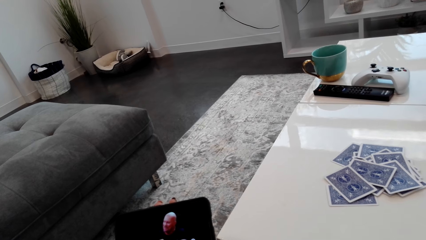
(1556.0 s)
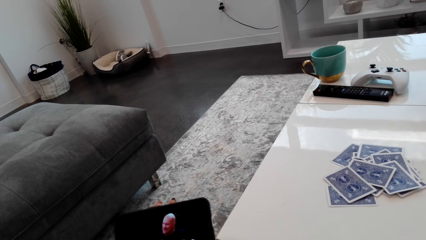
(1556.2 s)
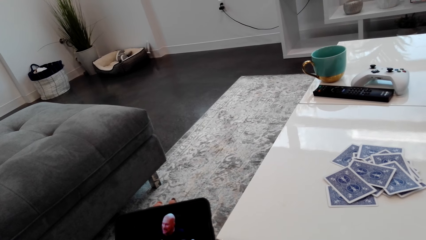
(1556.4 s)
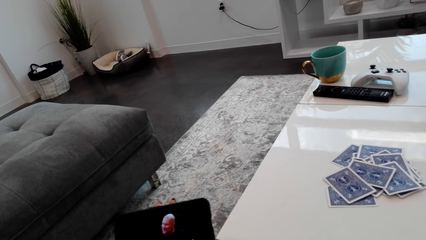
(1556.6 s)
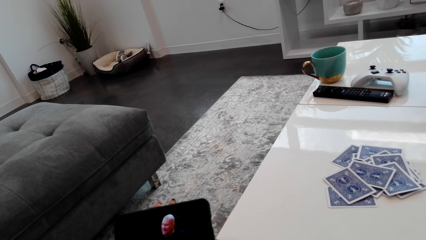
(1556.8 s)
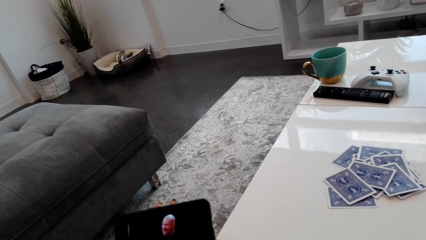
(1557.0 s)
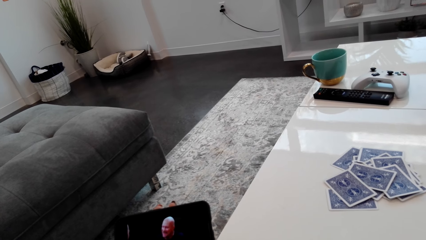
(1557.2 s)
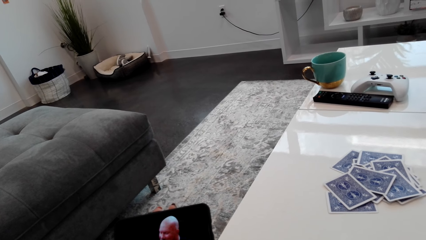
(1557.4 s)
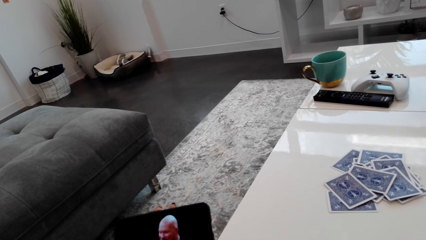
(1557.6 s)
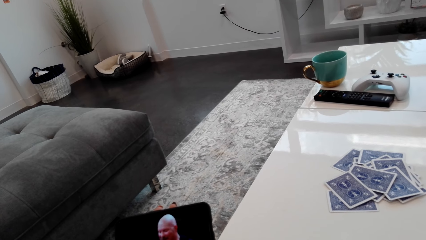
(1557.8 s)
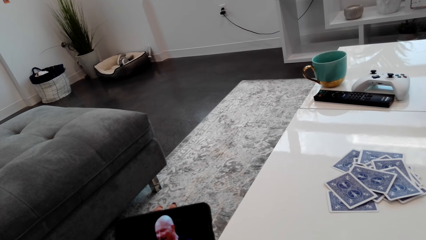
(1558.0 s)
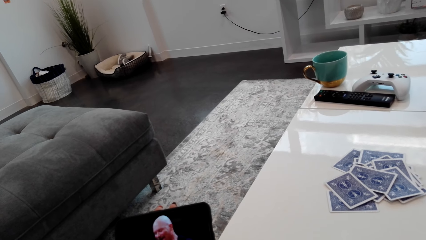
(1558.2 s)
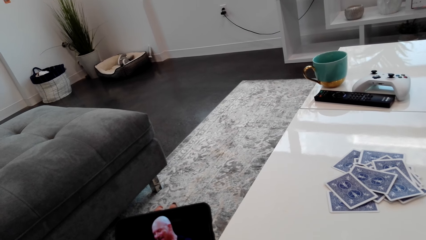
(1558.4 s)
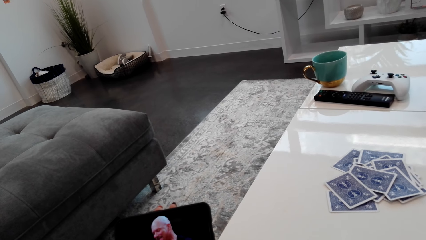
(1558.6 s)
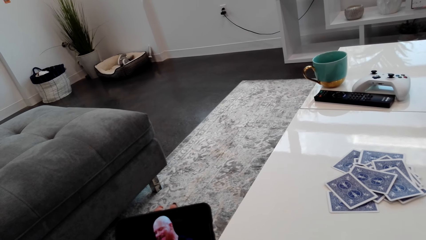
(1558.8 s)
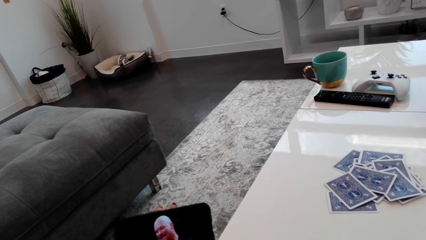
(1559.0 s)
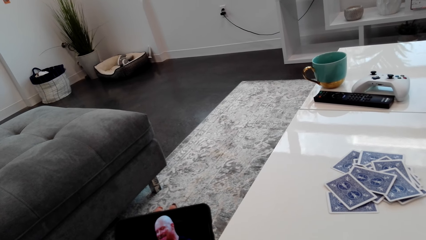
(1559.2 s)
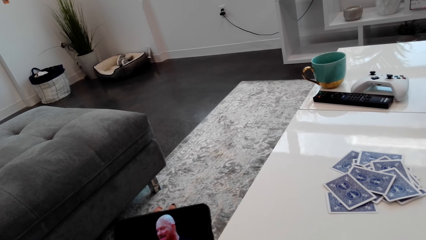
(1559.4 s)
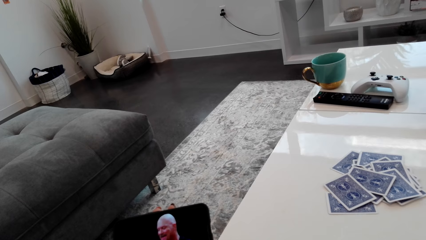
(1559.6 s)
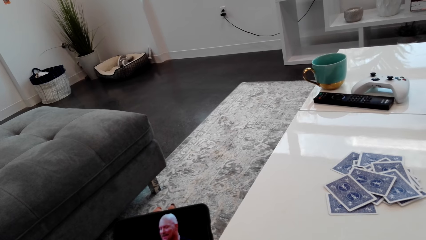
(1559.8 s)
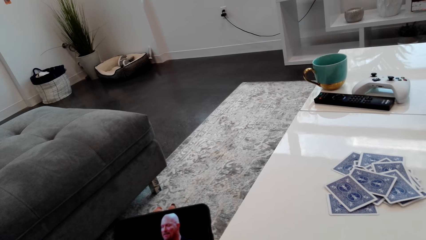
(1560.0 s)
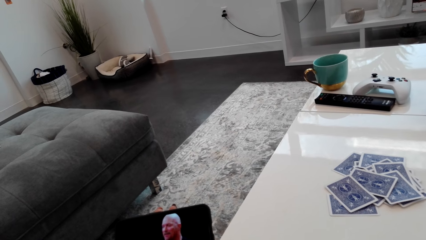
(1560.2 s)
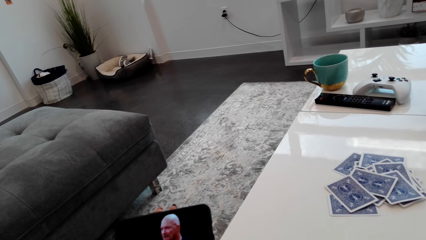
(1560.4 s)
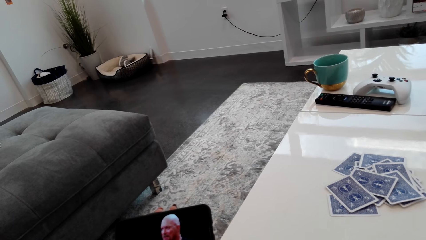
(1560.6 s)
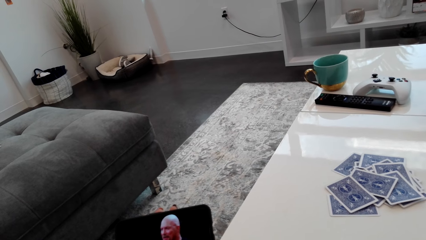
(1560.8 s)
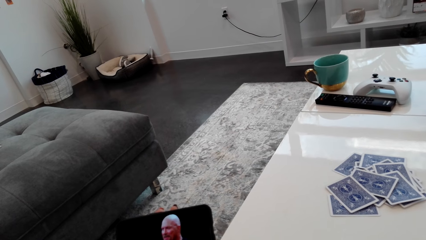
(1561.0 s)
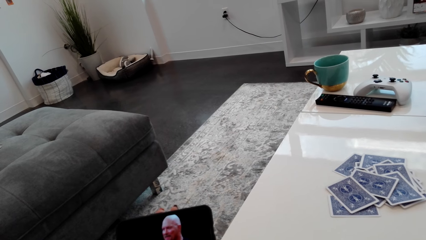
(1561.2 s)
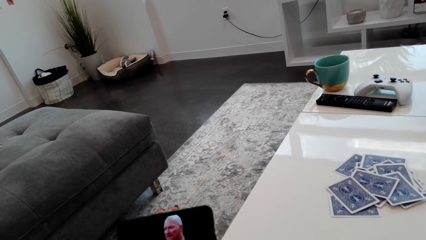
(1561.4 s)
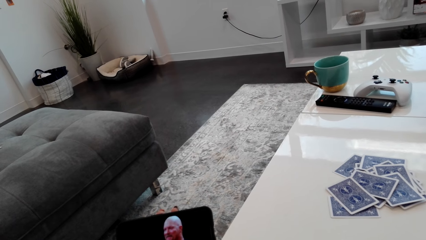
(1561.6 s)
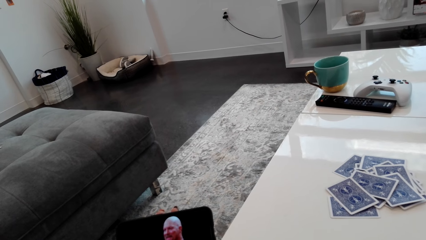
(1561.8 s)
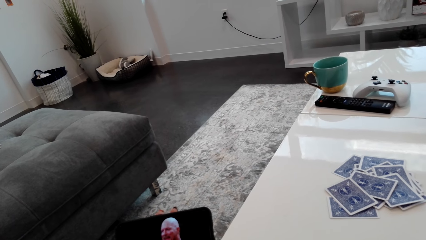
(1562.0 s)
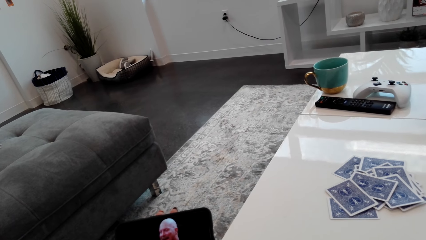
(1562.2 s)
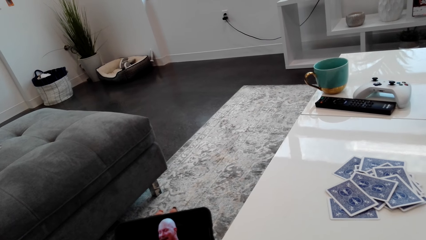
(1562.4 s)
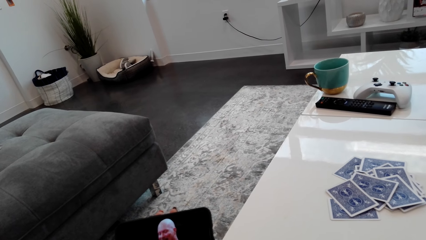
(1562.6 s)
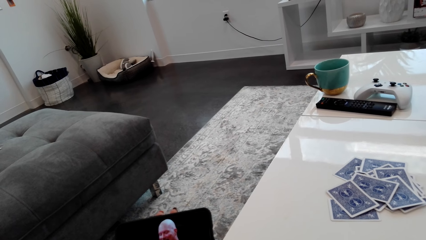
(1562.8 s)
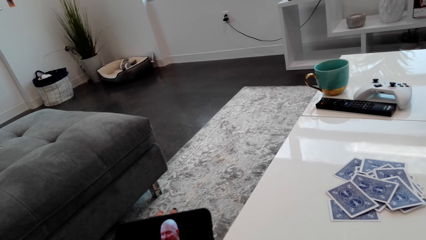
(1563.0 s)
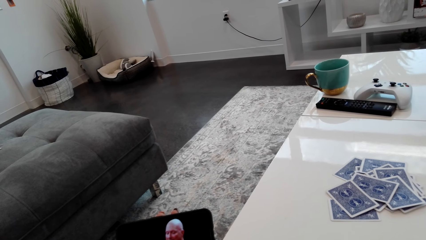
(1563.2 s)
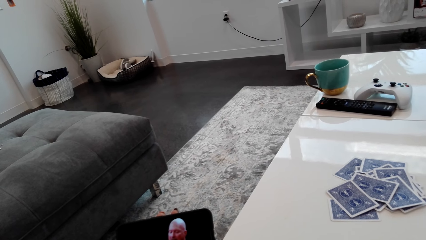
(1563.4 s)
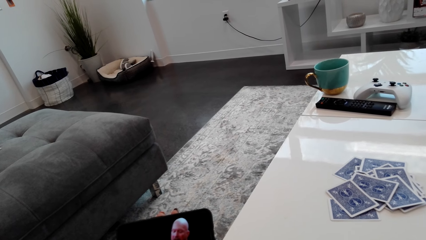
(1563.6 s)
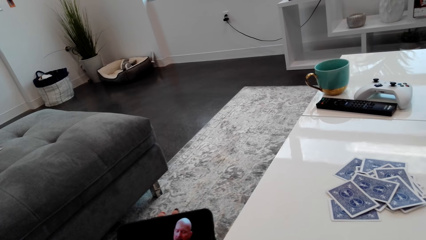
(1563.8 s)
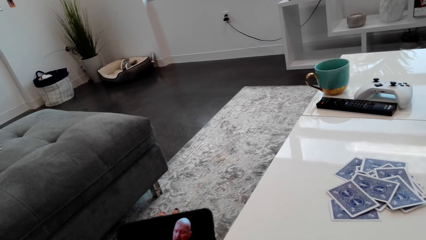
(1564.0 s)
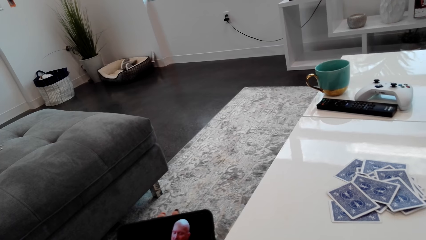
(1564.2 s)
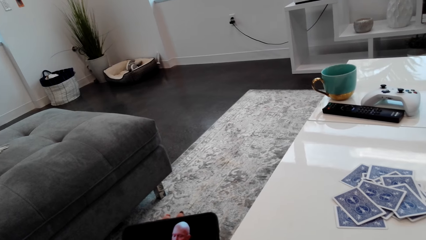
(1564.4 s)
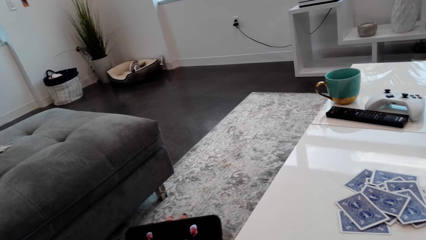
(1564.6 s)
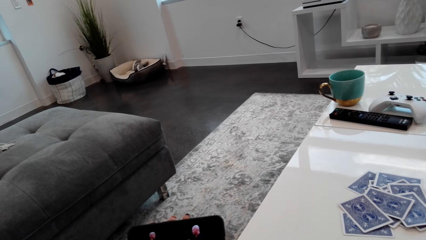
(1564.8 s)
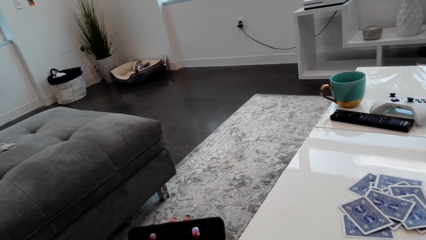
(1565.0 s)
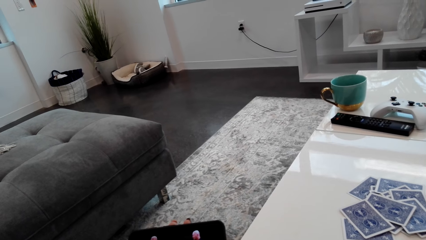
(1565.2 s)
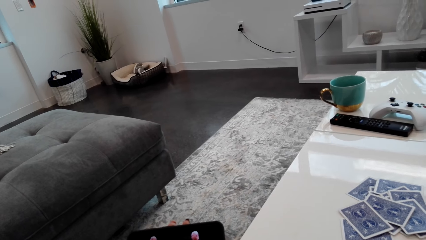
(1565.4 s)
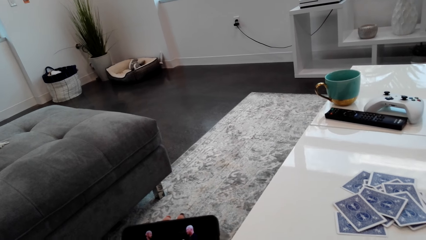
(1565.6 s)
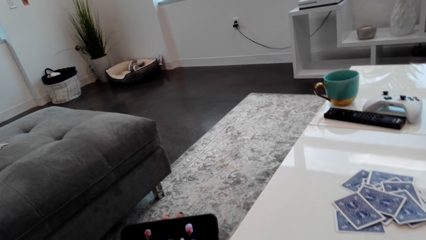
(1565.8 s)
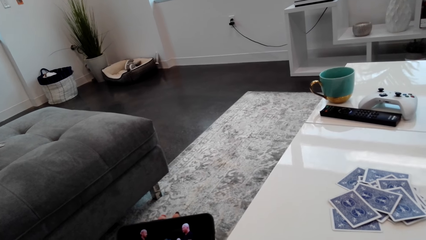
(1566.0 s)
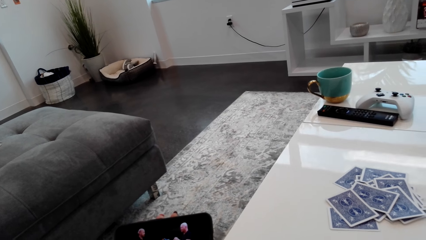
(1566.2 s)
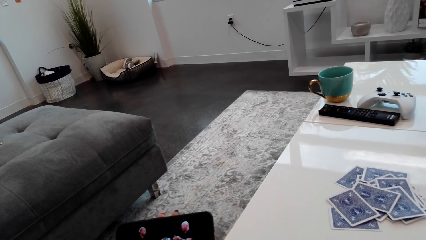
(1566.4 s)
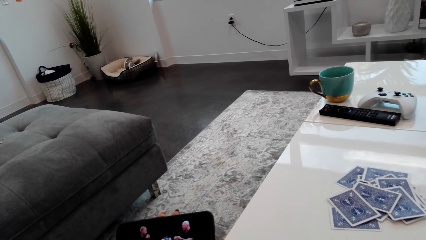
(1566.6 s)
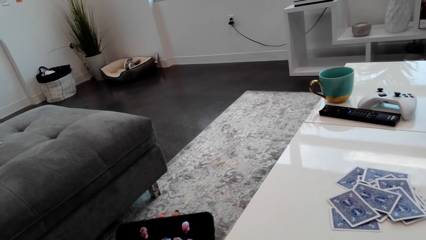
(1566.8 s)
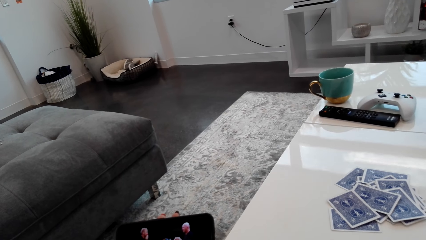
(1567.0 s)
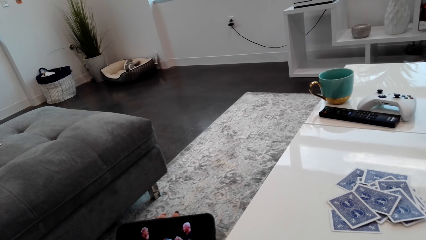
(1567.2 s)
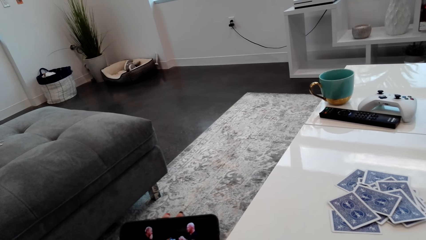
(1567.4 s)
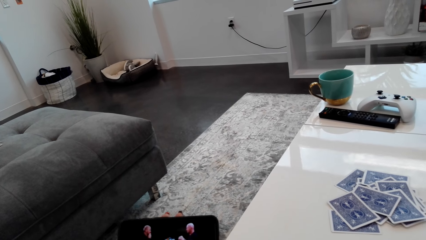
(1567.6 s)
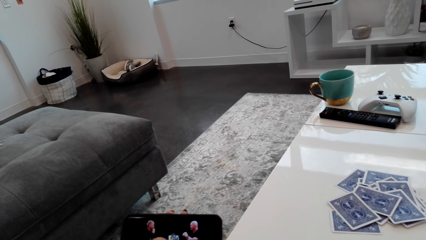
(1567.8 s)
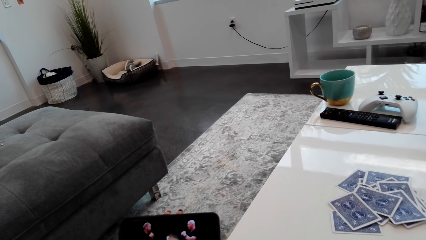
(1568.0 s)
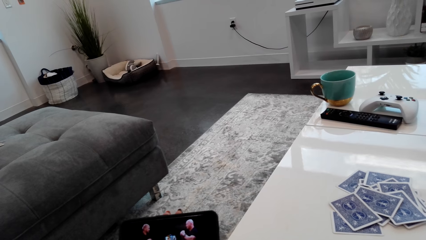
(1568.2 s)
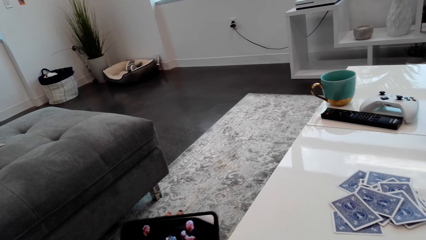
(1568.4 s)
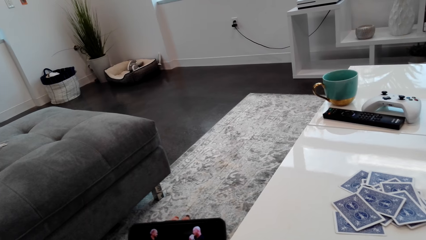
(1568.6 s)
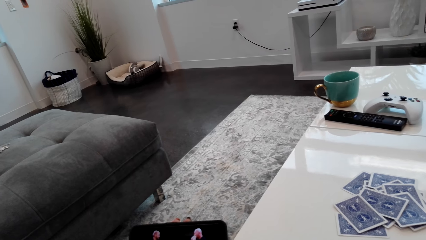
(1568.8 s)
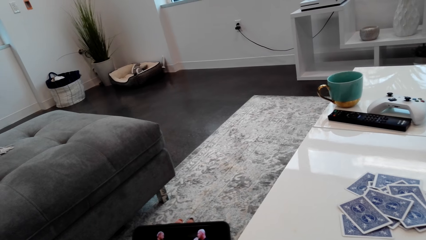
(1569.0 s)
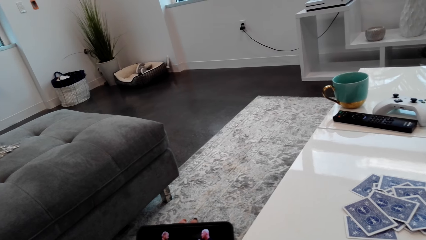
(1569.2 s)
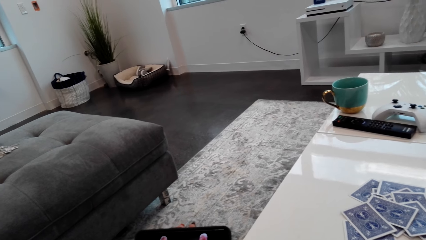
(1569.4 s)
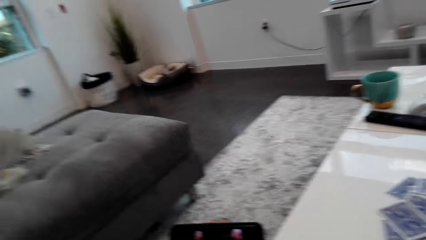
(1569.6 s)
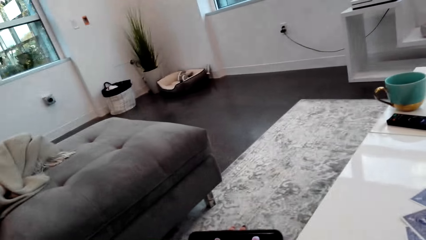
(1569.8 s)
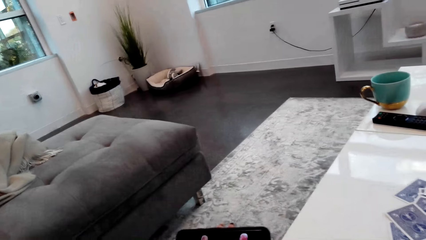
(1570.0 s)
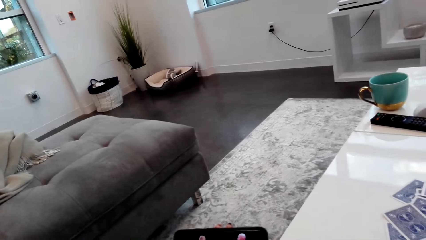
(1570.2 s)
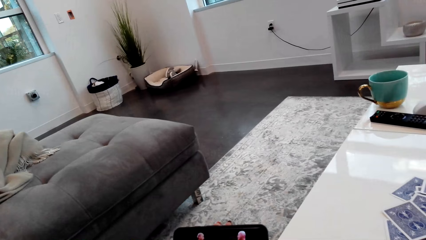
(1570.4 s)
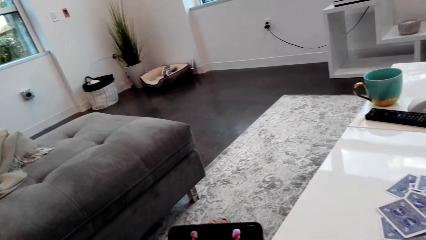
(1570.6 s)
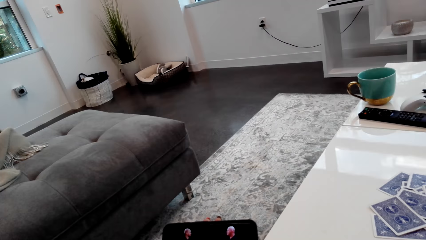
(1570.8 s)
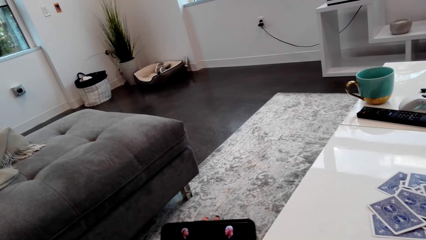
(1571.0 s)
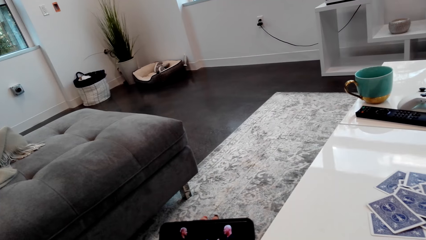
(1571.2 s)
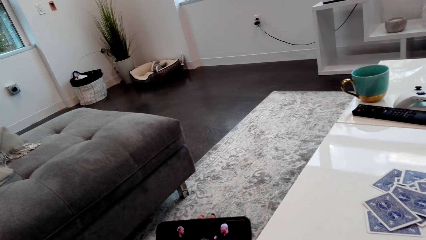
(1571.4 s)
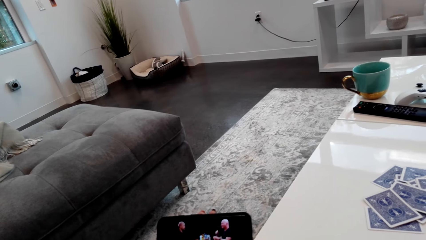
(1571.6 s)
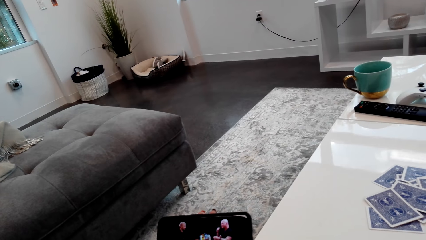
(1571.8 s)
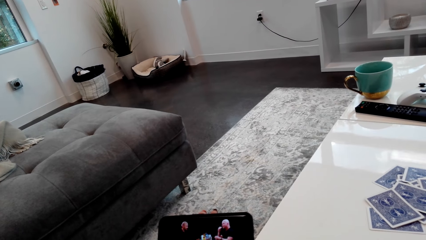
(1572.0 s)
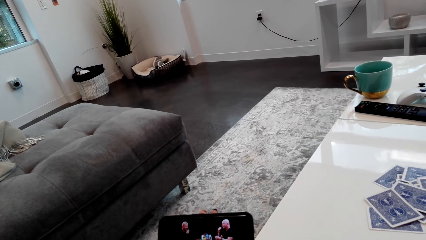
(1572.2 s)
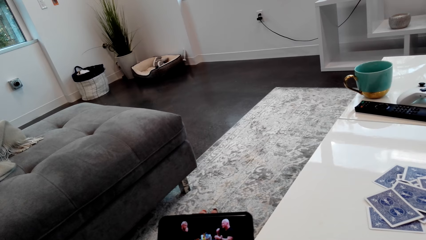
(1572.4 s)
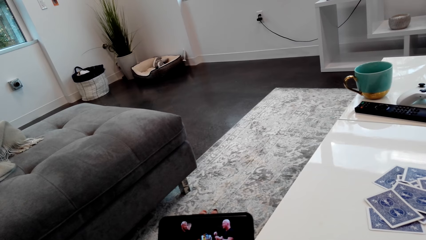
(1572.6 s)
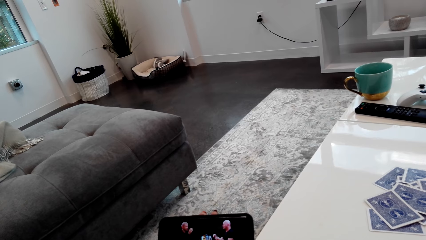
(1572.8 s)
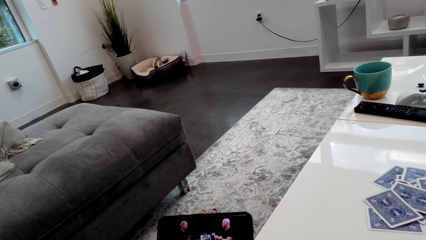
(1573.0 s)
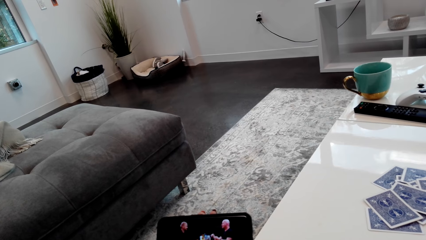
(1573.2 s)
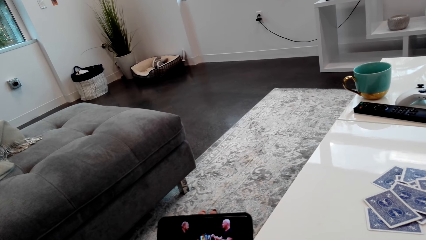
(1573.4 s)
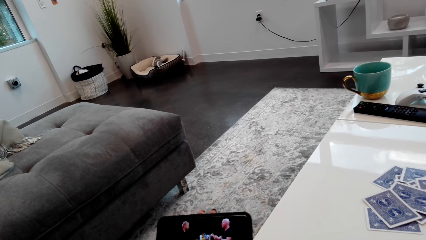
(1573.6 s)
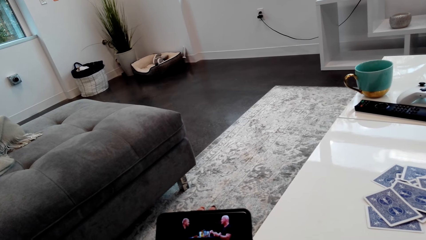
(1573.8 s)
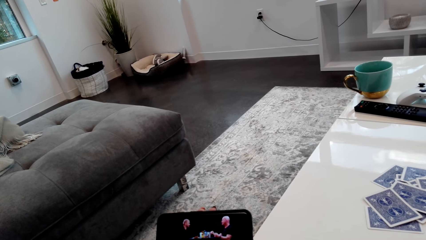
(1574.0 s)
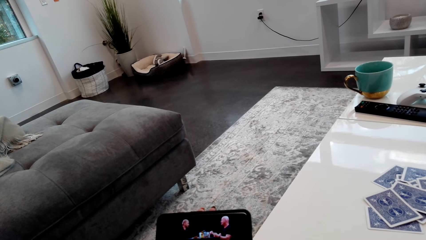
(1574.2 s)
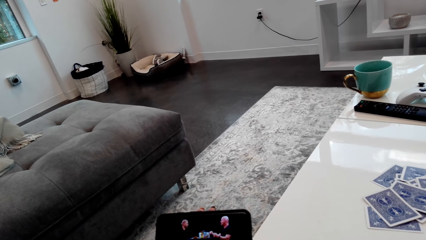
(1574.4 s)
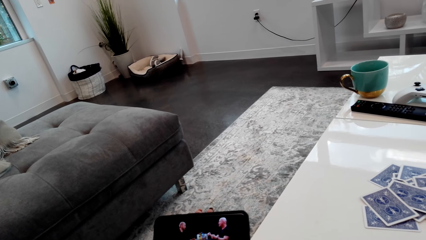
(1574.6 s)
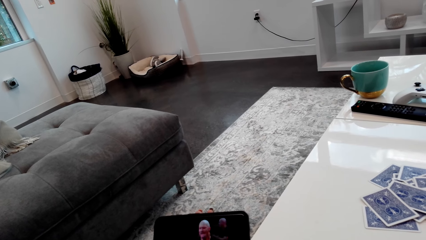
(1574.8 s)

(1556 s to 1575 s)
The camera wearer is watching. They are watching again.
